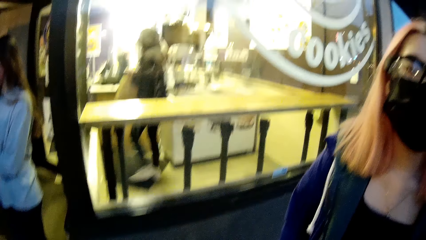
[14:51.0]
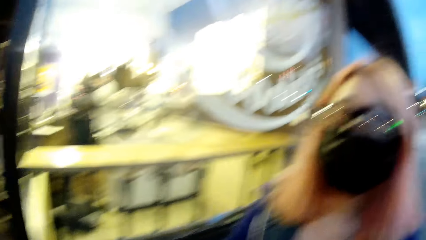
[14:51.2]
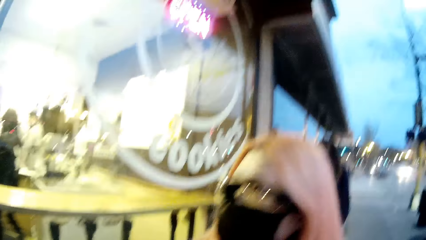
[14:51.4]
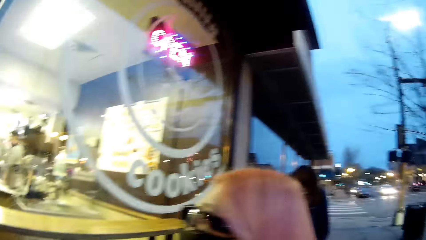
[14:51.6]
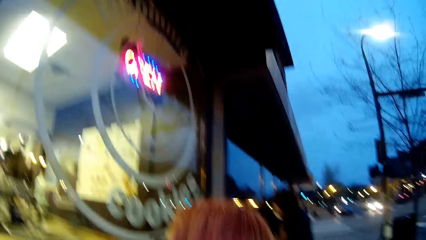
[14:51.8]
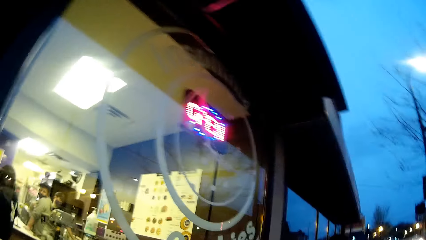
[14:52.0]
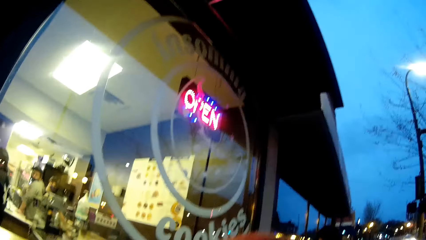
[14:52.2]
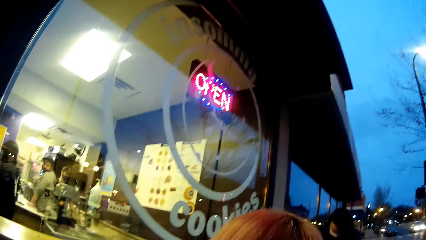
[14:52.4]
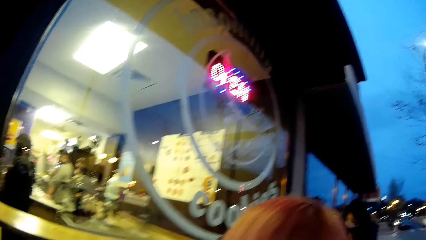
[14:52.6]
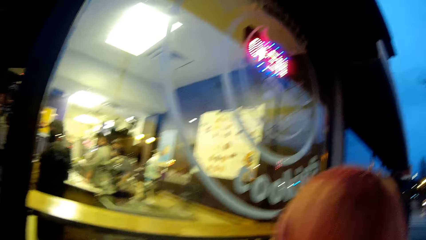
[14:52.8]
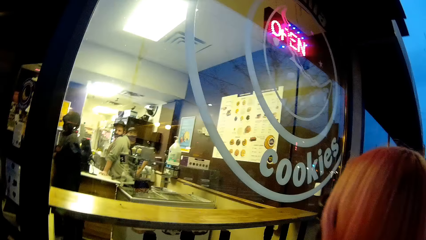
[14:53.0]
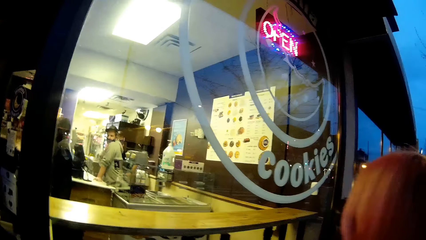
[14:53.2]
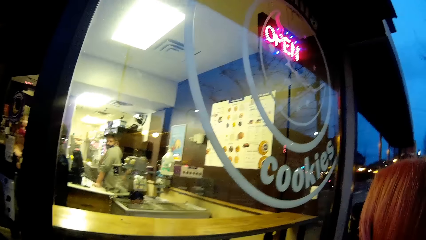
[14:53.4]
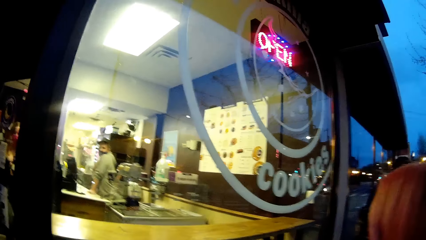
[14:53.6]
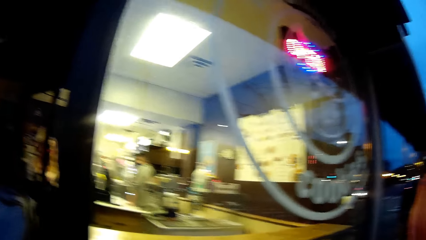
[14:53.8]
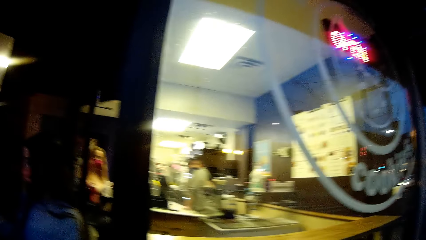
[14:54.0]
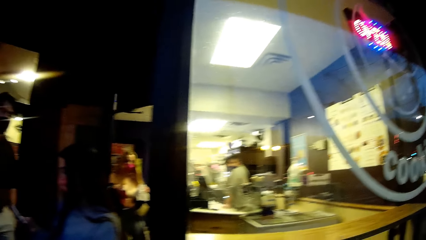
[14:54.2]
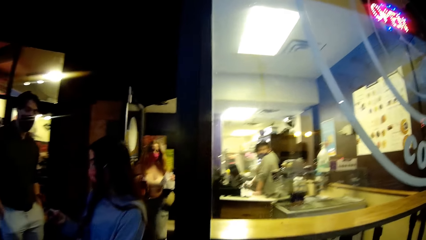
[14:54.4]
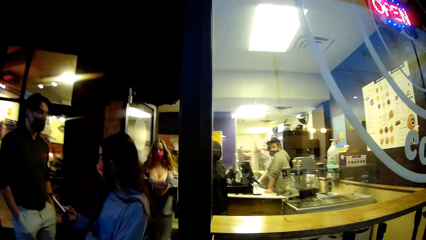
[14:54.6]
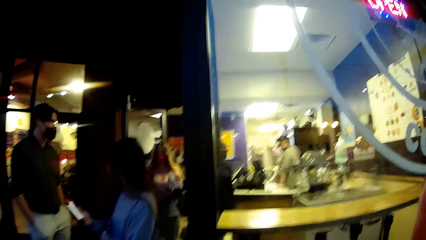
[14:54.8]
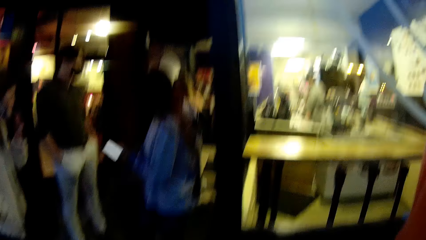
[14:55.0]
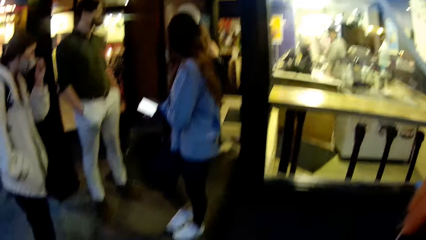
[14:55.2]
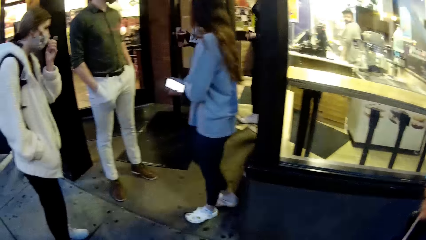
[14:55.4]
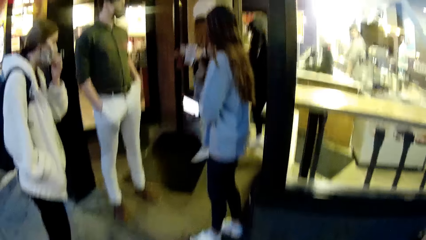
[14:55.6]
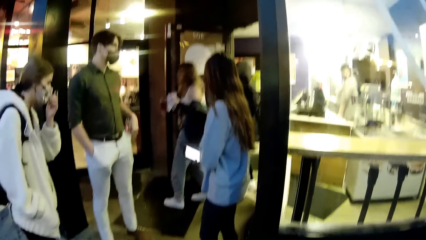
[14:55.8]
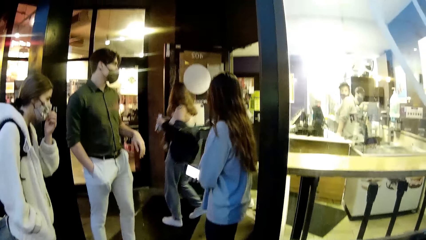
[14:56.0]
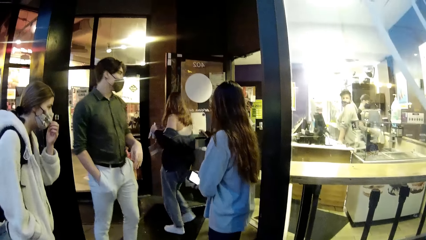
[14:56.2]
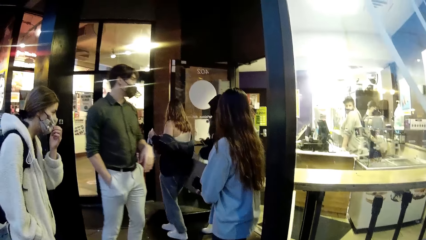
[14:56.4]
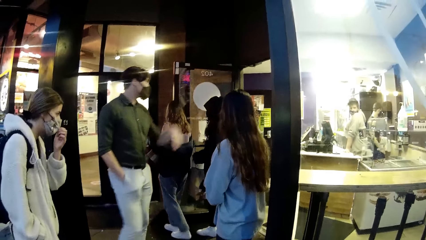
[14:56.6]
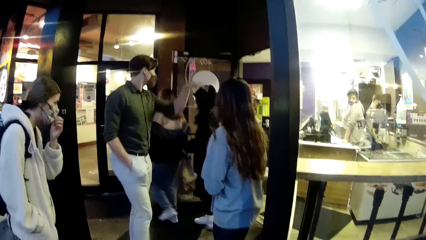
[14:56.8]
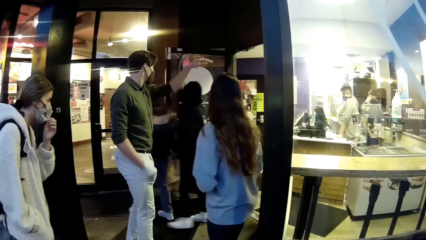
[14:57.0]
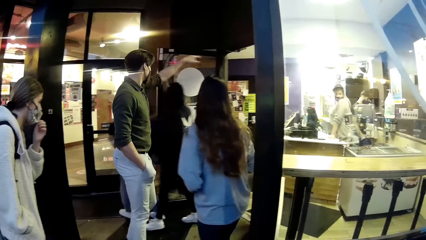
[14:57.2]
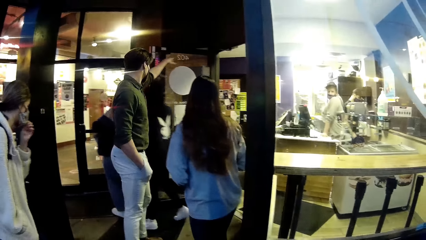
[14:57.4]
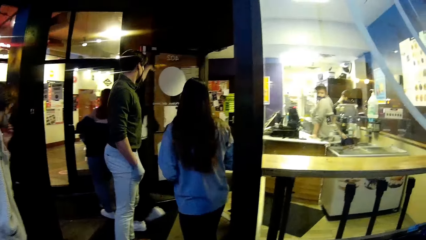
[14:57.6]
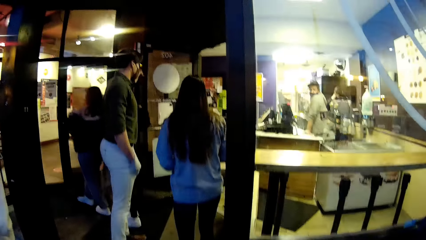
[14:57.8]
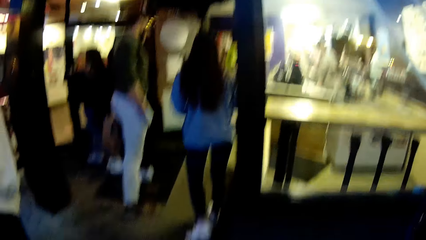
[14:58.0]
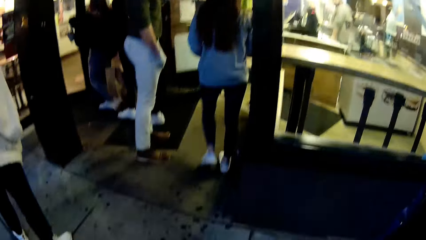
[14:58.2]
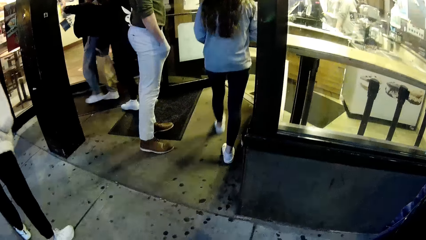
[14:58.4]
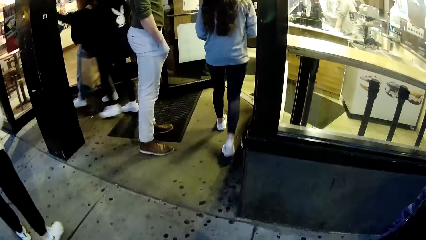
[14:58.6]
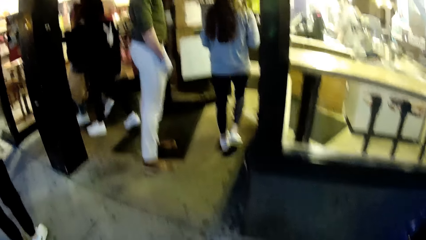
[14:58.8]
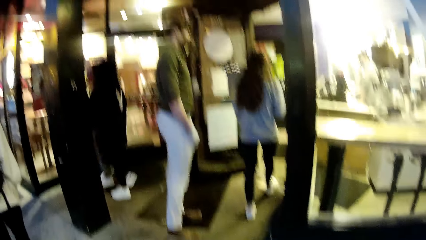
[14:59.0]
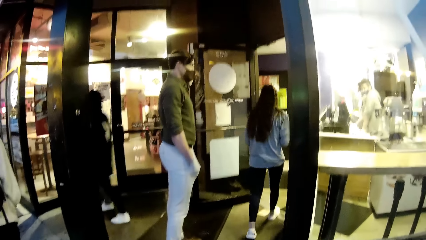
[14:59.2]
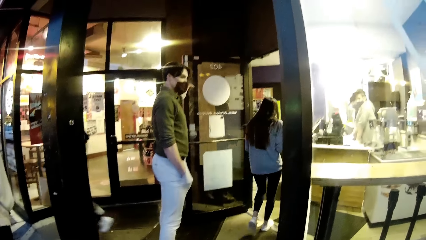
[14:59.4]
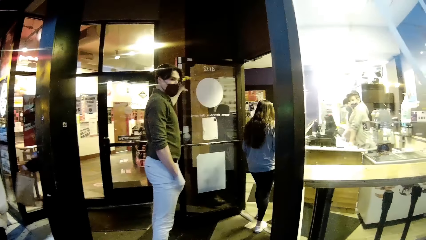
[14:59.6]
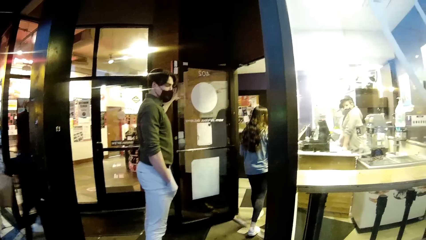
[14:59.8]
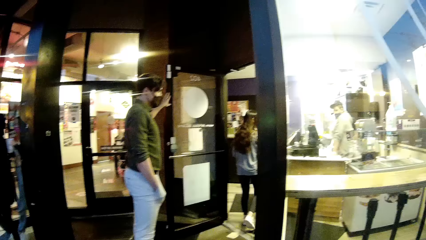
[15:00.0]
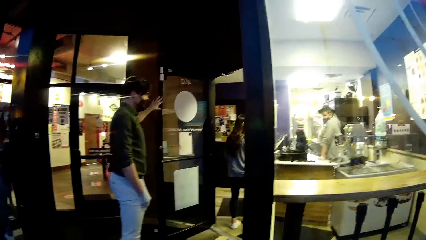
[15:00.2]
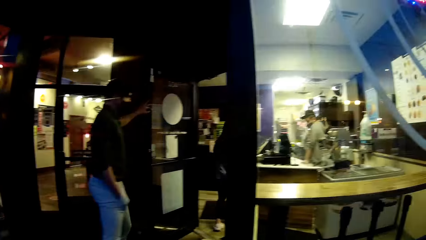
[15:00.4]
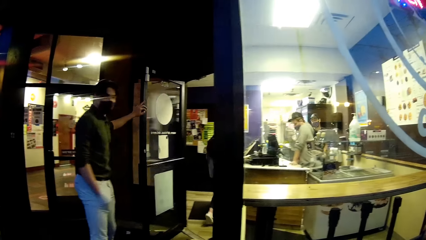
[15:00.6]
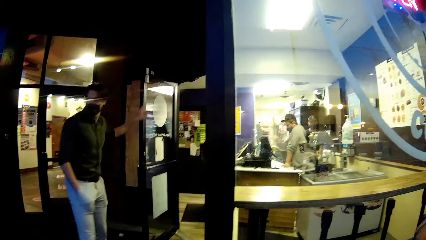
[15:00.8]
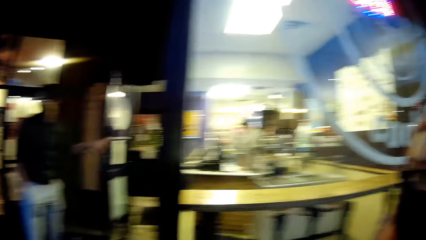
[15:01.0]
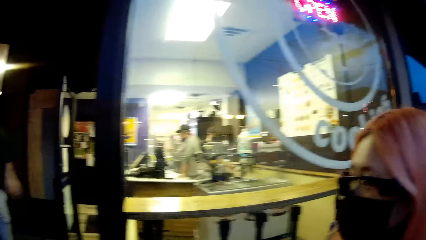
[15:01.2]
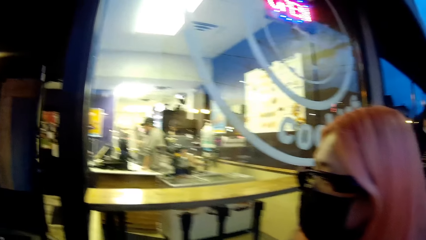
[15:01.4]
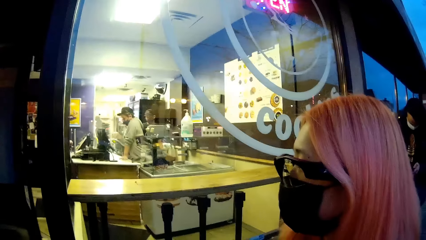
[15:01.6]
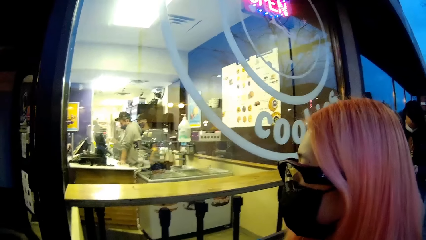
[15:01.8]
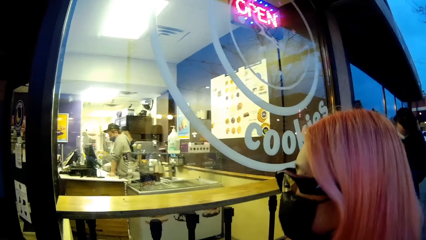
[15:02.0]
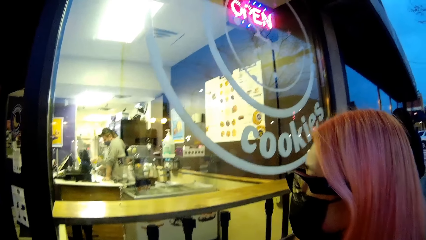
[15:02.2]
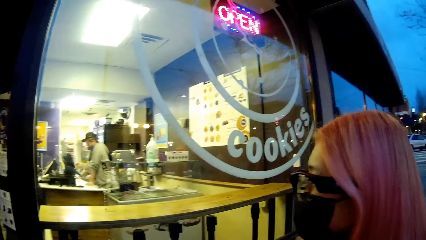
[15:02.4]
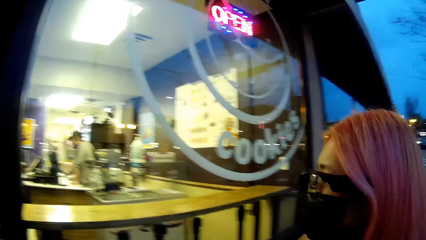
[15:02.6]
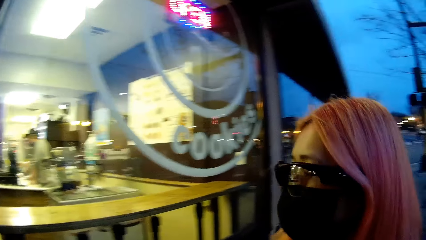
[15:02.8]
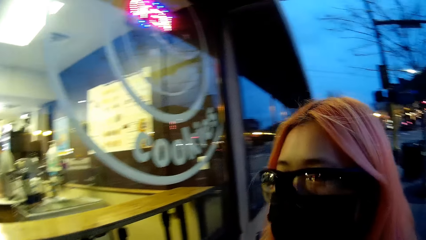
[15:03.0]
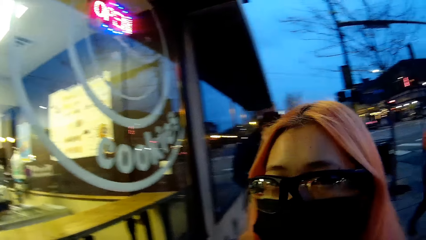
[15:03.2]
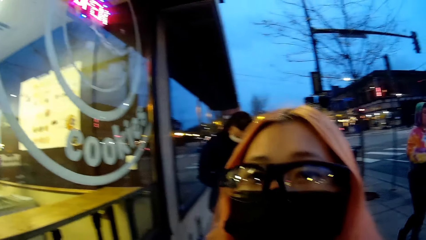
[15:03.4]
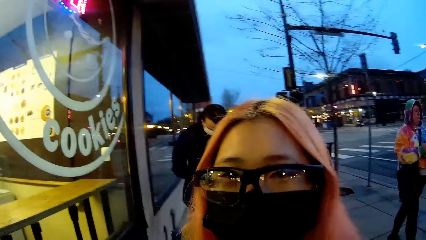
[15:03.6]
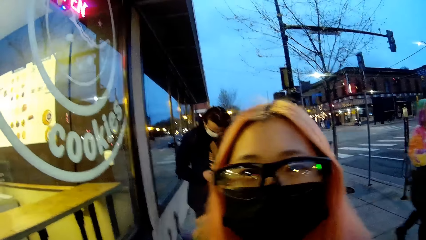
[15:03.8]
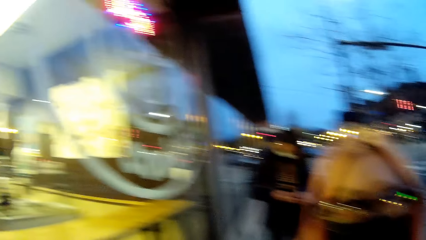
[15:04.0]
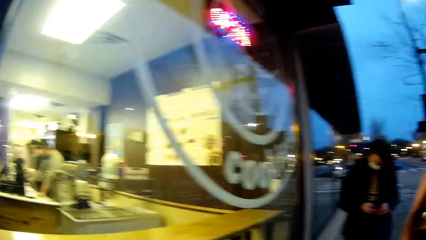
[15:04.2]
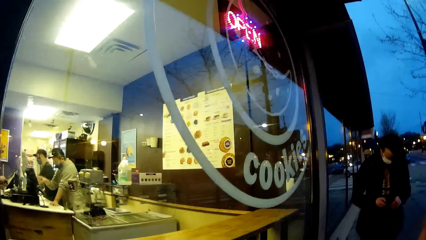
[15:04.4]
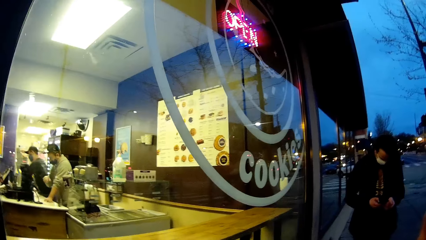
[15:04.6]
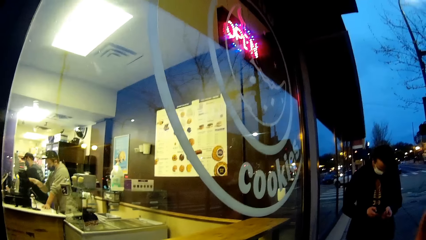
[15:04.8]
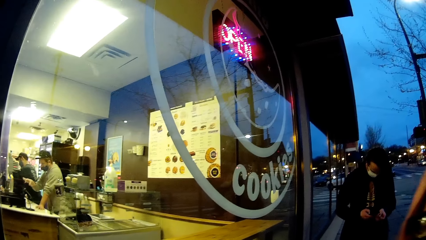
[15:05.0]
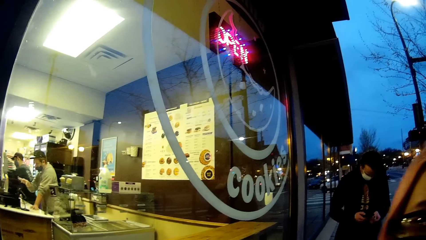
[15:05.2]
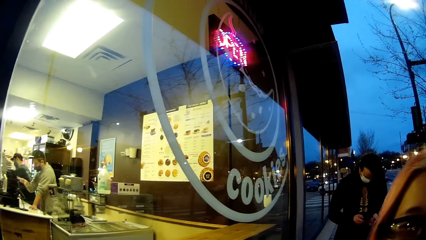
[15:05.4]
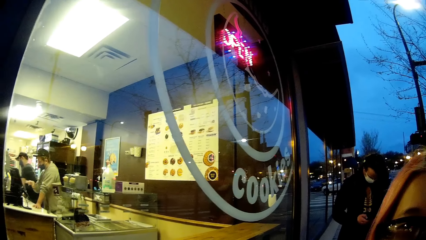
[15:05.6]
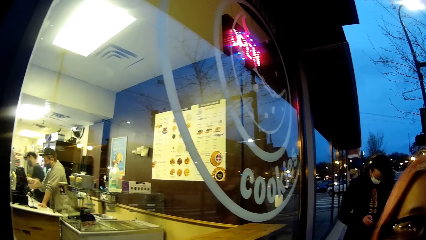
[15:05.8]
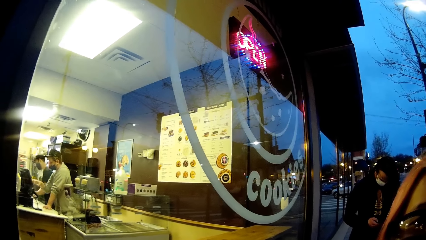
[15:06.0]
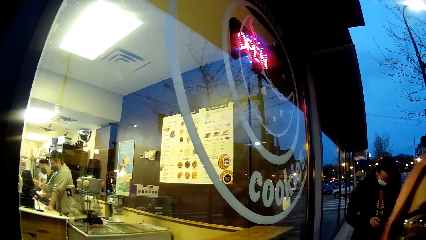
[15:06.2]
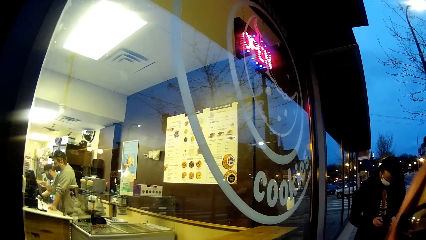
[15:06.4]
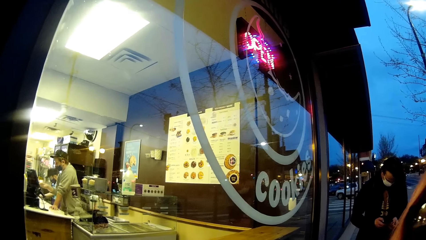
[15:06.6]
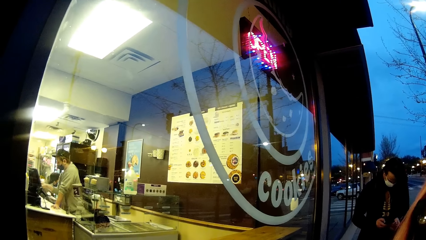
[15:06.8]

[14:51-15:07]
The camera wearer talks with a lady.
